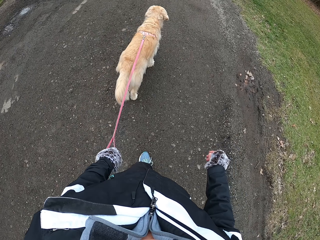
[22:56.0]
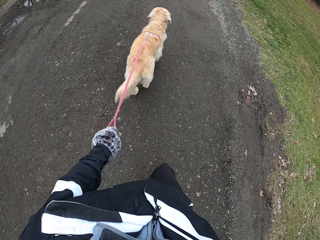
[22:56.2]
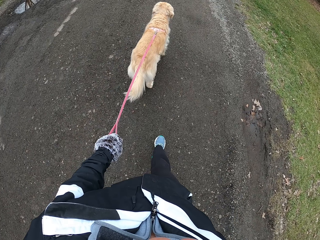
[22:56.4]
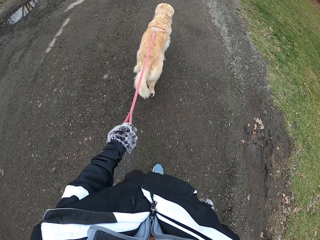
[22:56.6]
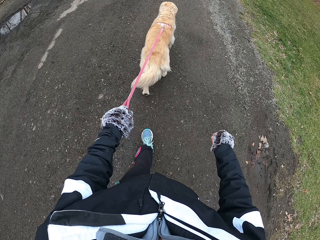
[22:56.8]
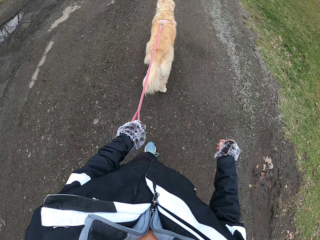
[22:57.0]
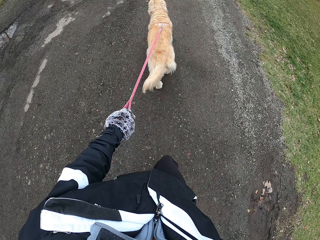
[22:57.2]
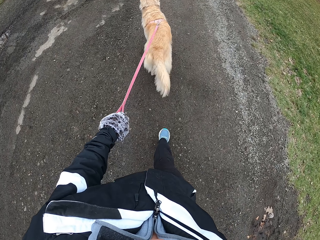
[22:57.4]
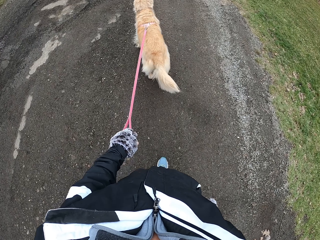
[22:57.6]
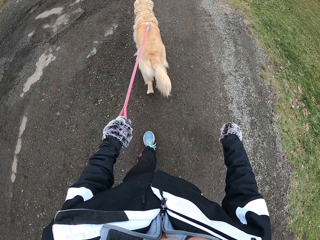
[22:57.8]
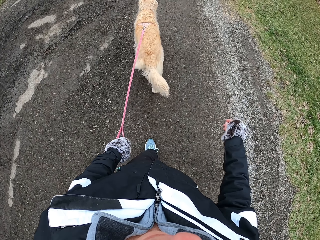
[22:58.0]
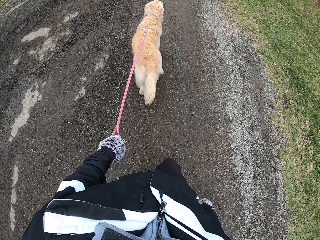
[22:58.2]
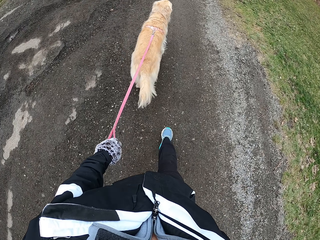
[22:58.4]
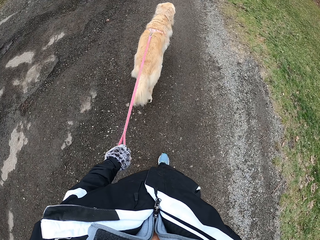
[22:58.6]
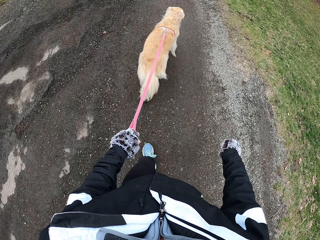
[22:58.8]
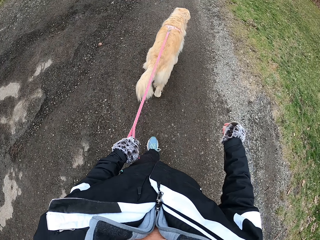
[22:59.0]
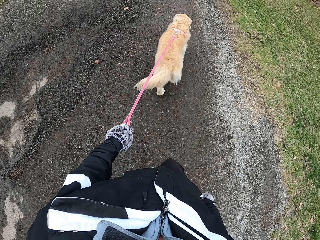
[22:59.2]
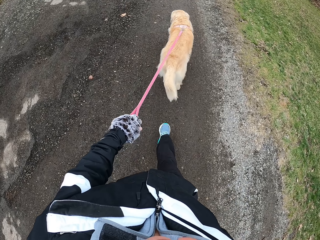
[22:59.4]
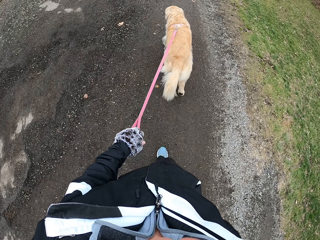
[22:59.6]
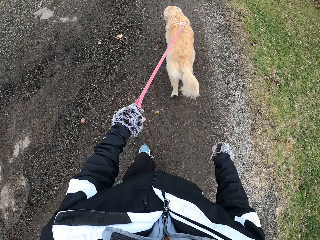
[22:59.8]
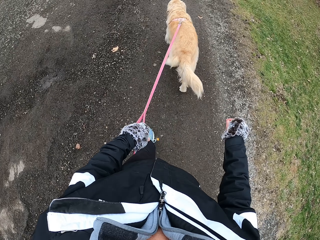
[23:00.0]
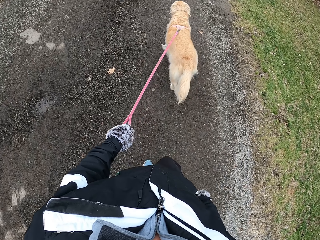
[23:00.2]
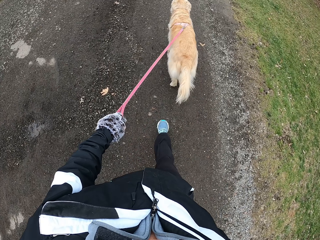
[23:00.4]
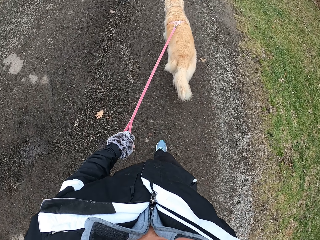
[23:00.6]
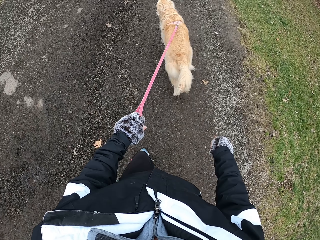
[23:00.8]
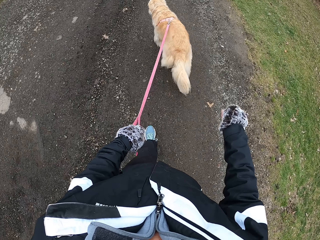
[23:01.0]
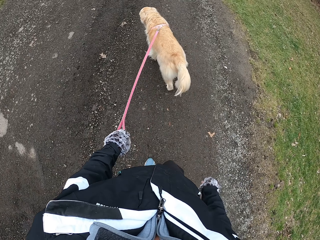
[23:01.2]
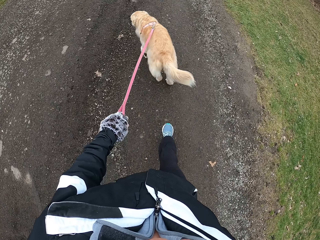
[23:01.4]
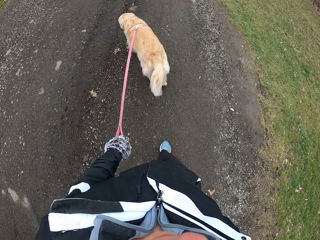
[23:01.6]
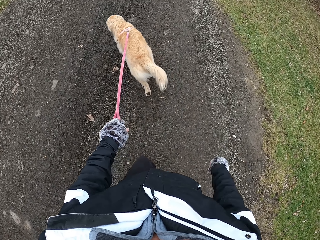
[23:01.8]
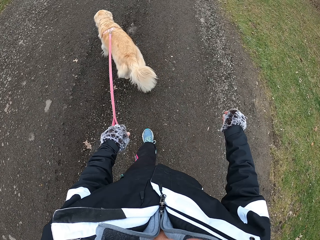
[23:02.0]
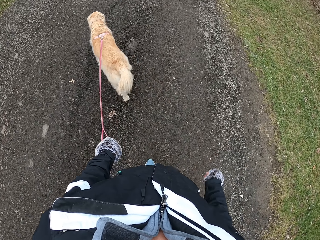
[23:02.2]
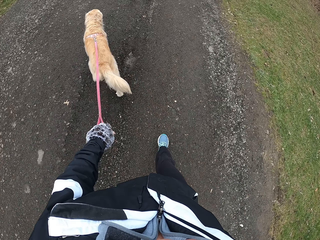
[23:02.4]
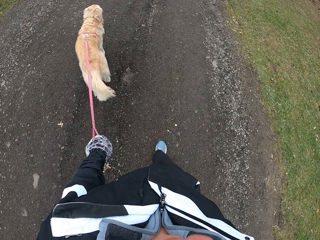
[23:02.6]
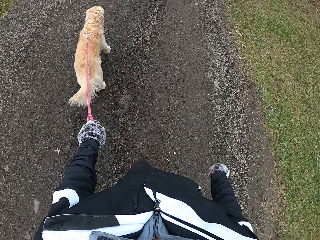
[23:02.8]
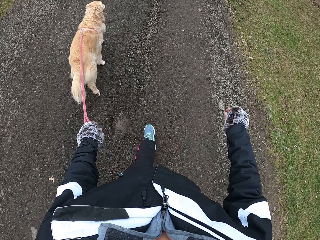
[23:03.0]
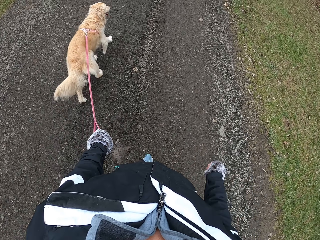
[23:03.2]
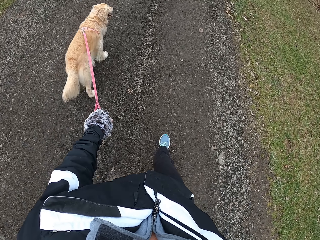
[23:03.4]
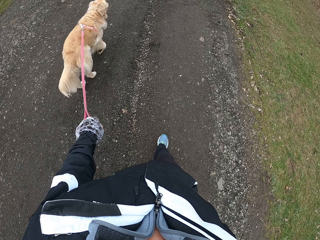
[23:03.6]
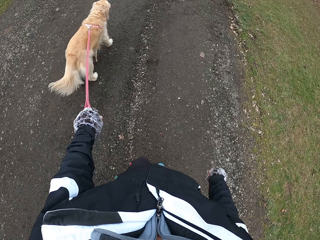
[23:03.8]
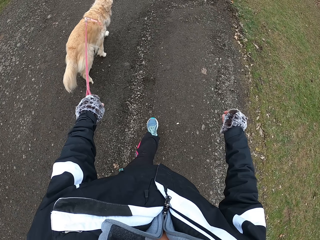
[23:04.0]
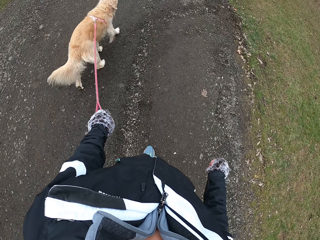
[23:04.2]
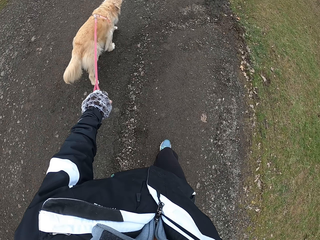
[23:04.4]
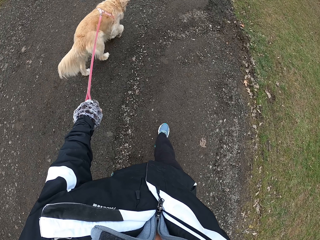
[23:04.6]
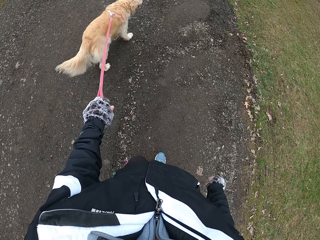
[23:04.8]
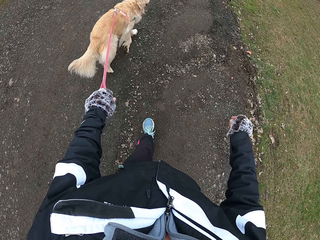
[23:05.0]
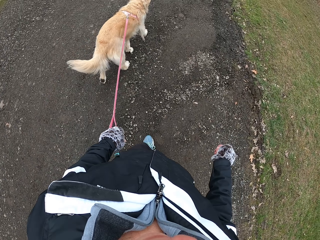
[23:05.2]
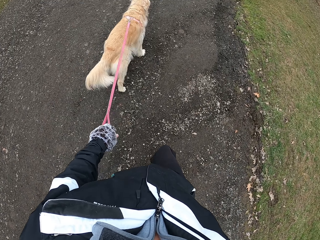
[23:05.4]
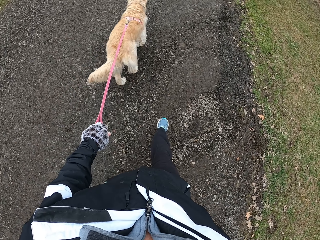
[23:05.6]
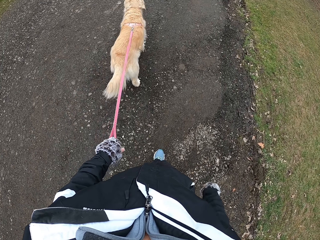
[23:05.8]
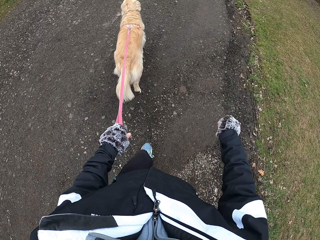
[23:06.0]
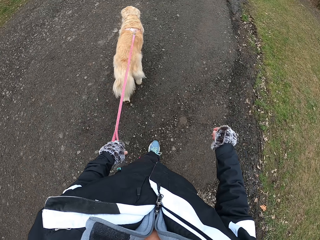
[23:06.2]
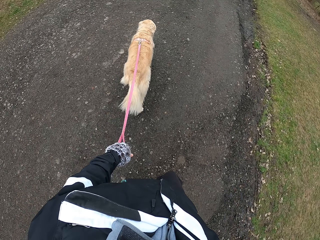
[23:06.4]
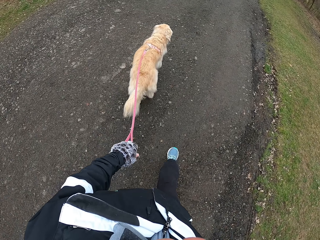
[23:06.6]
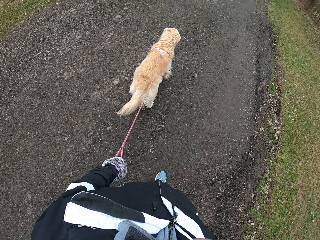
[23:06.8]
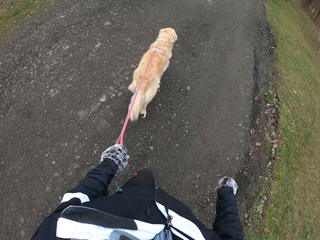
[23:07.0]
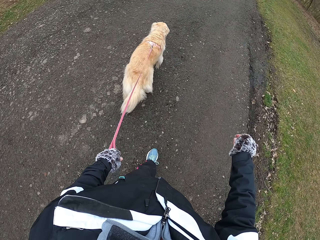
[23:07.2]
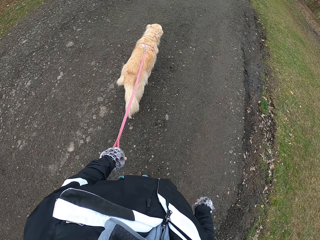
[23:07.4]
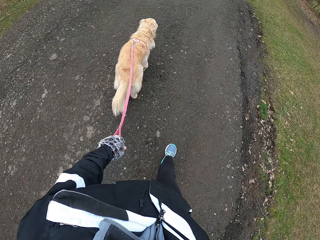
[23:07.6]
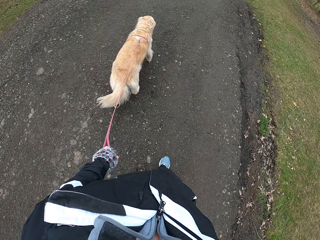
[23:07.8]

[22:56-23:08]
The camera wearer swings the right hand. They walk ahead. They hold the dog strap with the left hand. They swing the right hand.

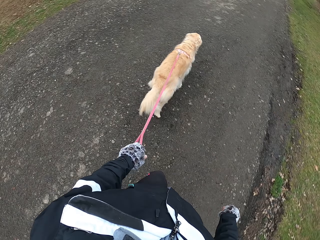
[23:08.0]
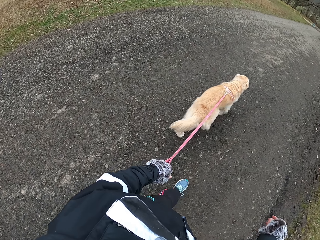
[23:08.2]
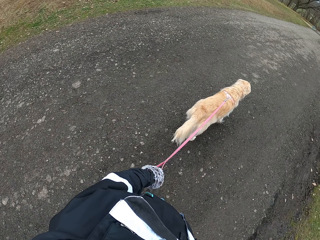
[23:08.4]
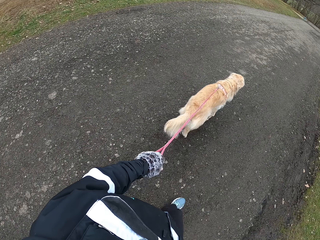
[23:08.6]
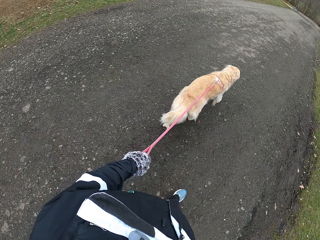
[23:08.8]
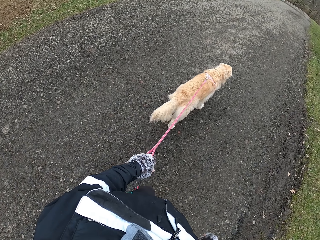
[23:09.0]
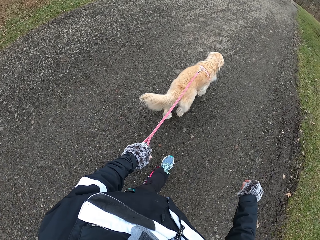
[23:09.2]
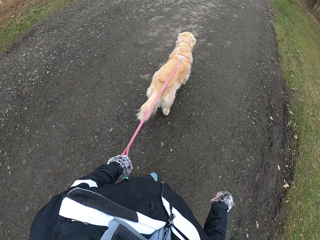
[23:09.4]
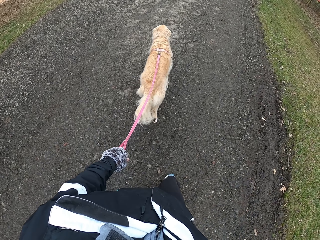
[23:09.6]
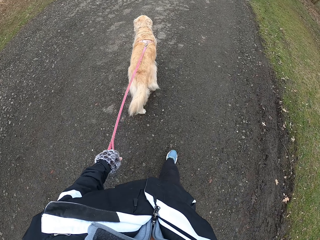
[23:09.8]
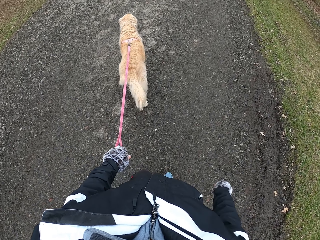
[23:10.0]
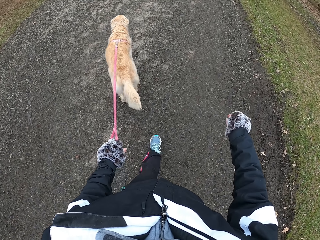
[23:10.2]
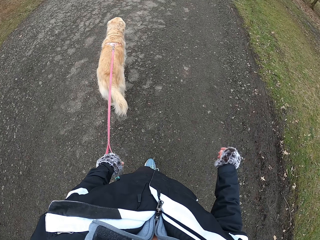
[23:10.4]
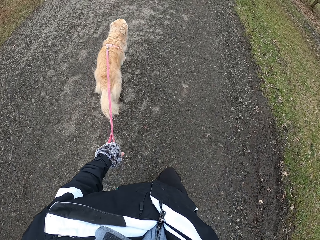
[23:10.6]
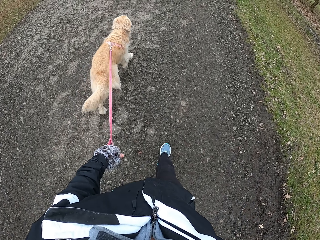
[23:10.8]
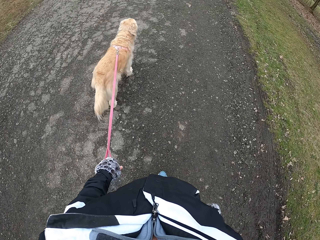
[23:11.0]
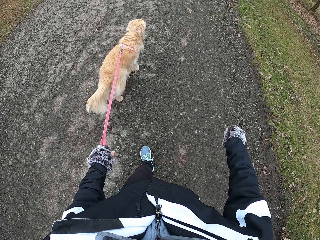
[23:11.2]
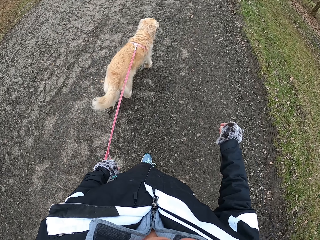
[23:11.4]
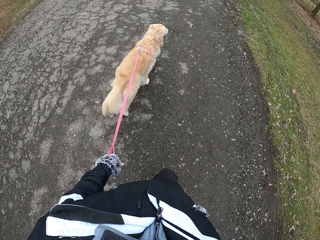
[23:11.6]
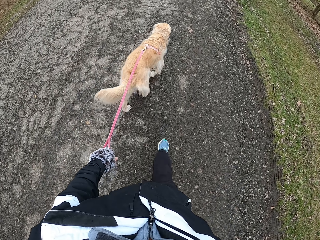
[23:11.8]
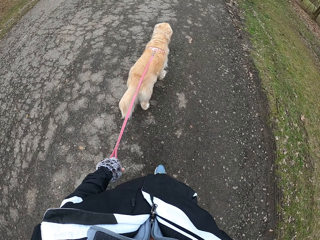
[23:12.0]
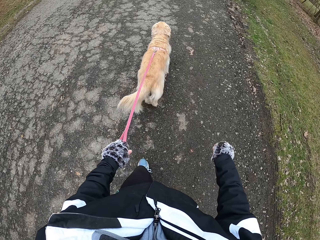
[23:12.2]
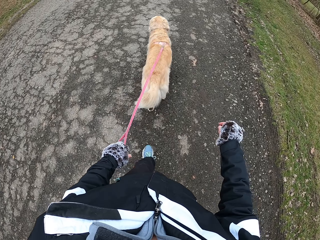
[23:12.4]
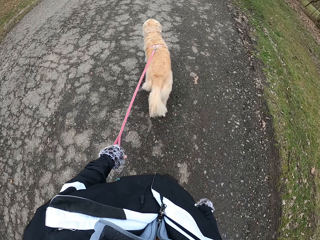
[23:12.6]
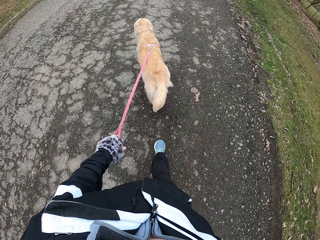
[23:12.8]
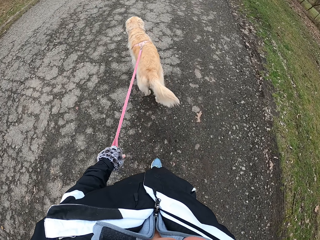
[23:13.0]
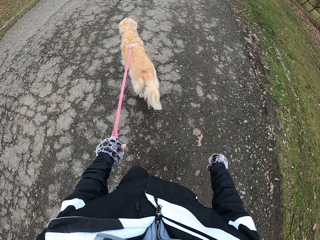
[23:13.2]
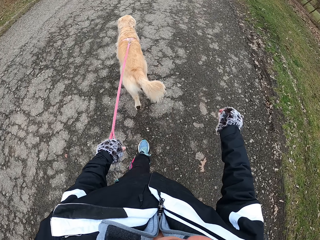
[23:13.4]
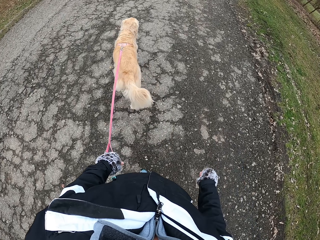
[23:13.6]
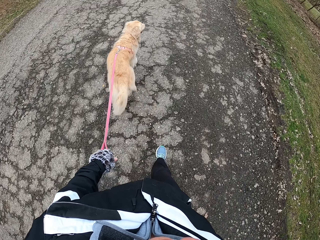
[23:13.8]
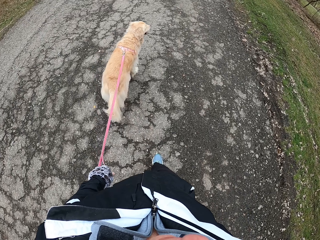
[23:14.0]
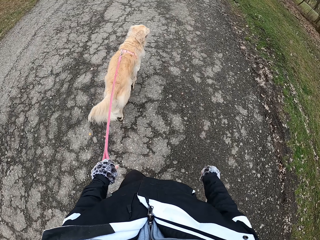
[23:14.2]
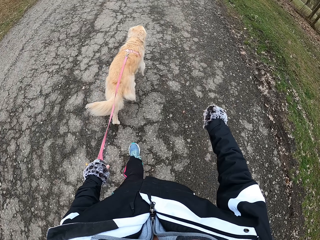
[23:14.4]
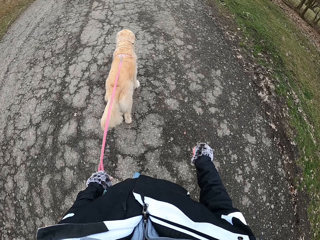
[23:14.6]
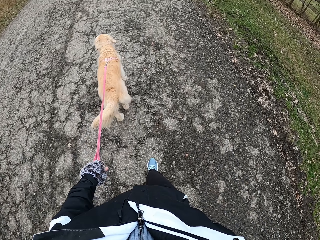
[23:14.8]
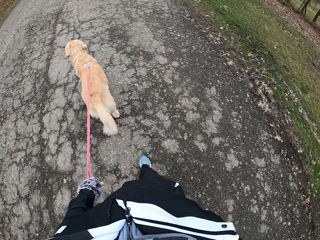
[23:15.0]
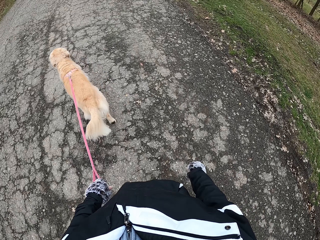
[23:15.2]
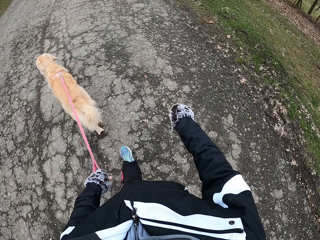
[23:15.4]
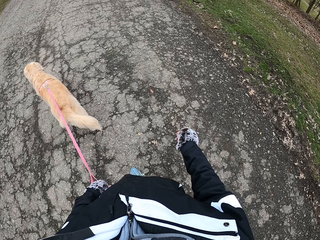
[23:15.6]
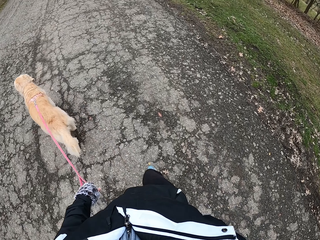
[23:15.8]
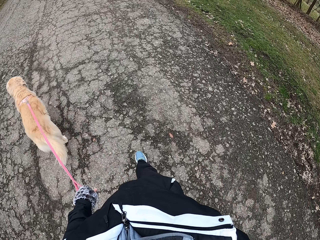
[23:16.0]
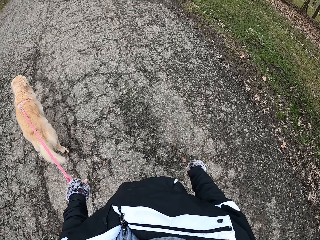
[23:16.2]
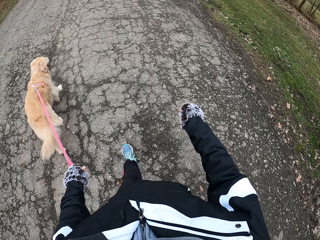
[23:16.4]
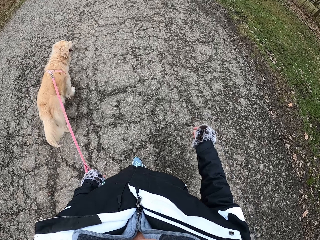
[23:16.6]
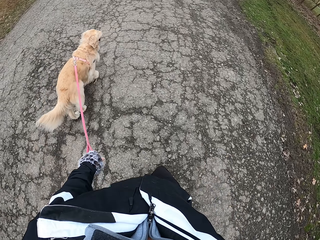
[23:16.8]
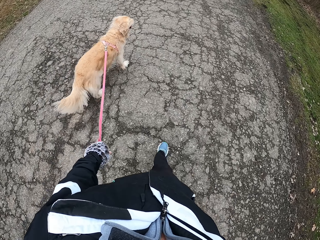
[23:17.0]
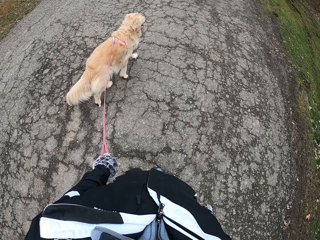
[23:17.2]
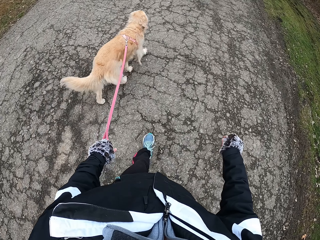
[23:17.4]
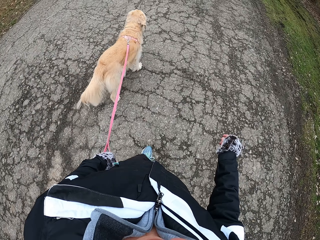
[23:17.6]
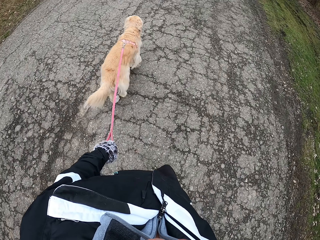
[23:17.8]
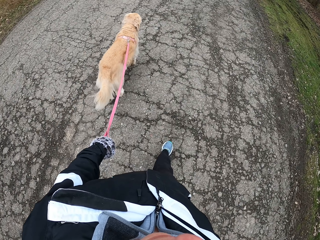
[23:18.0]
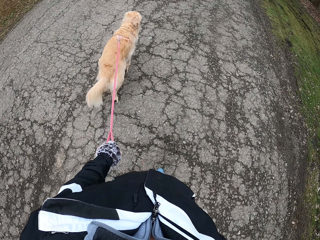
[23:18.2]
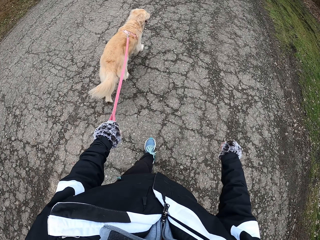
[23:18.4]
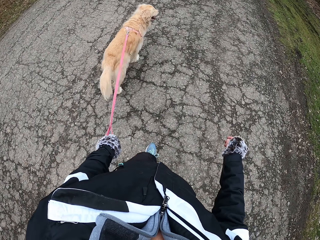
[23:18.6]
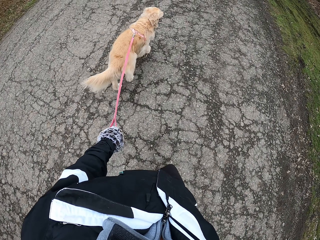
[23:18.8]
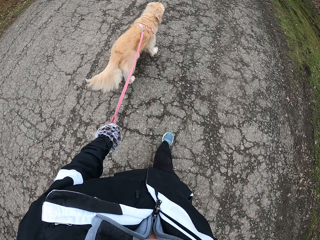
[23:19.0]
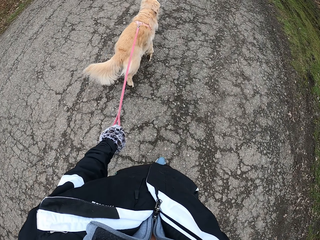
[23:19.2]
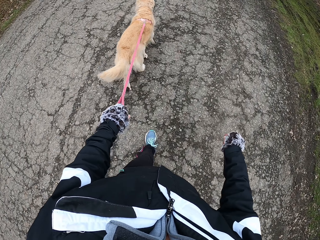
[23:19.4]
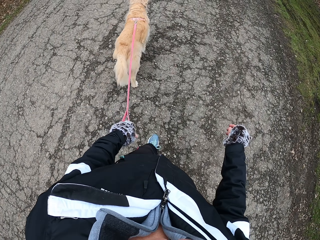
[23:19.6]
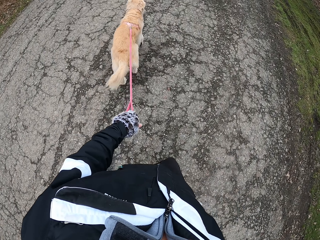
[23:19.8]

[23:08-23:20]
The camera wearer looks aside. They walk ahead. They swing the right hand. They hold the dog strap with the left hand.
